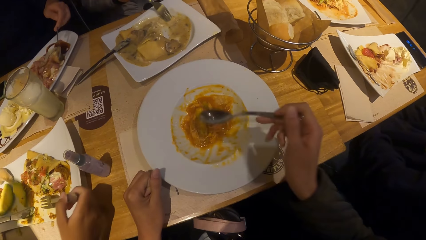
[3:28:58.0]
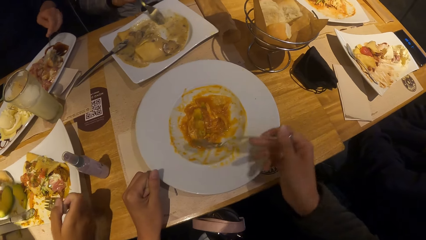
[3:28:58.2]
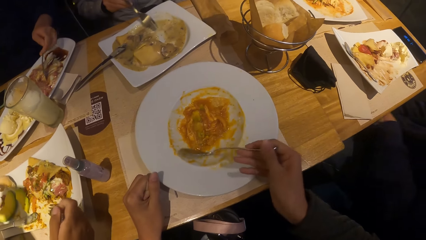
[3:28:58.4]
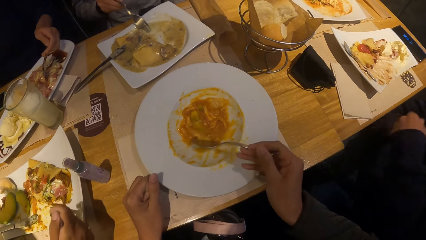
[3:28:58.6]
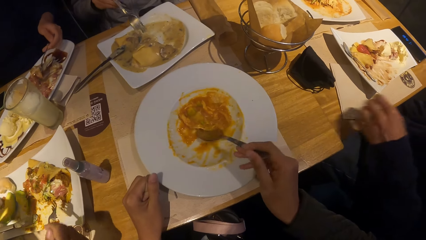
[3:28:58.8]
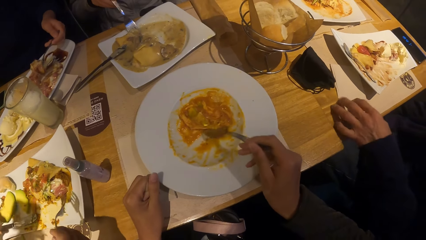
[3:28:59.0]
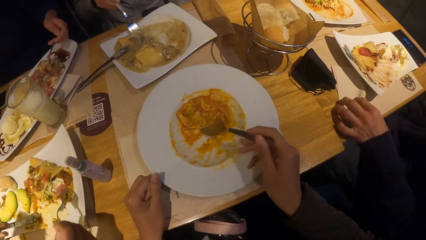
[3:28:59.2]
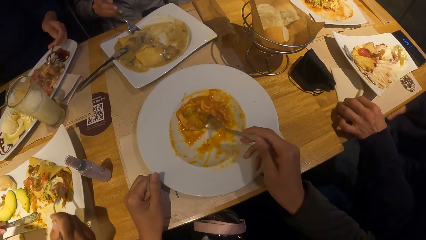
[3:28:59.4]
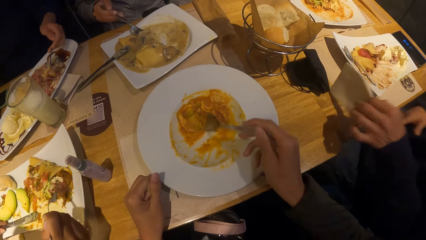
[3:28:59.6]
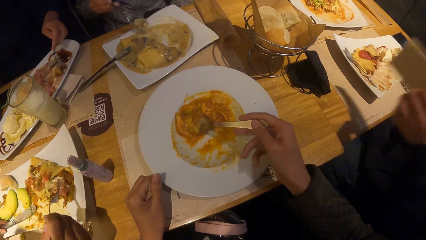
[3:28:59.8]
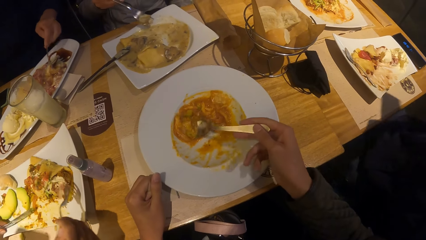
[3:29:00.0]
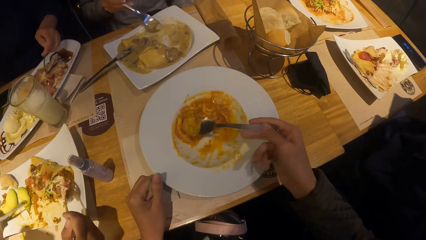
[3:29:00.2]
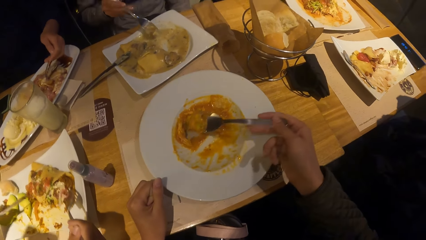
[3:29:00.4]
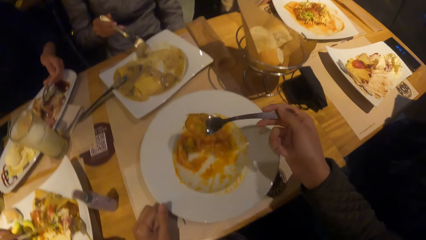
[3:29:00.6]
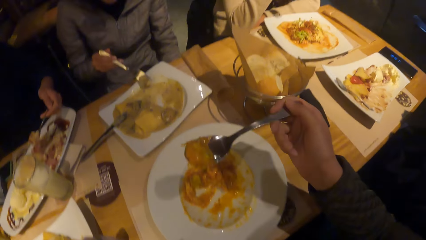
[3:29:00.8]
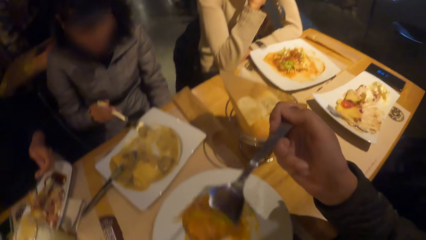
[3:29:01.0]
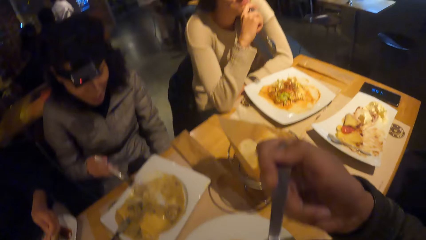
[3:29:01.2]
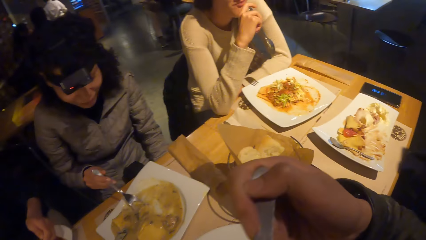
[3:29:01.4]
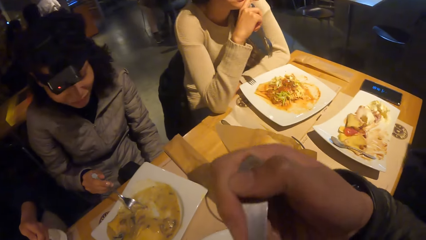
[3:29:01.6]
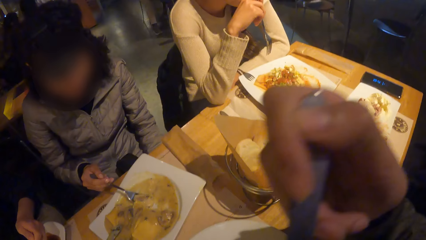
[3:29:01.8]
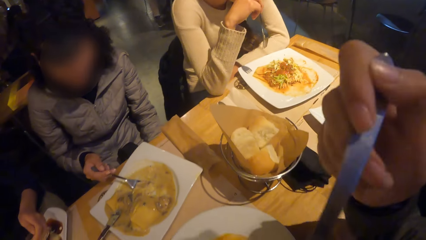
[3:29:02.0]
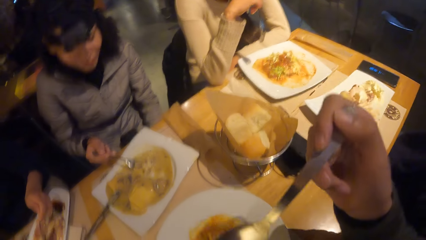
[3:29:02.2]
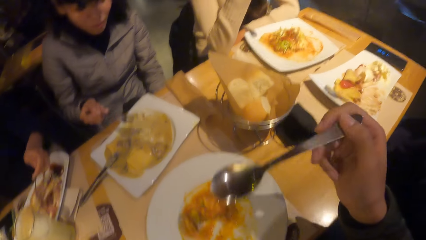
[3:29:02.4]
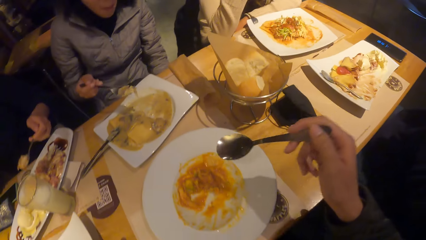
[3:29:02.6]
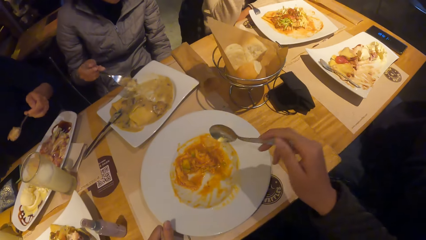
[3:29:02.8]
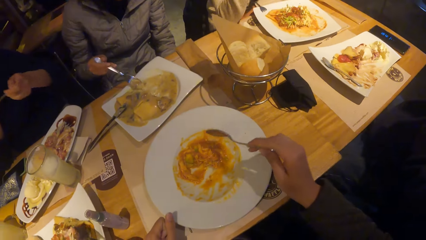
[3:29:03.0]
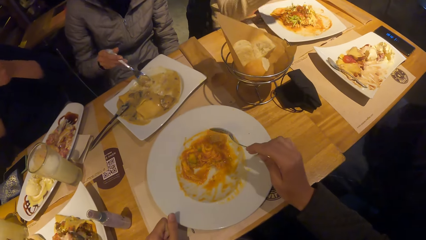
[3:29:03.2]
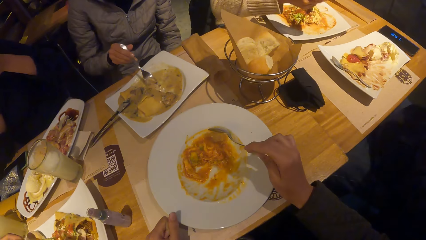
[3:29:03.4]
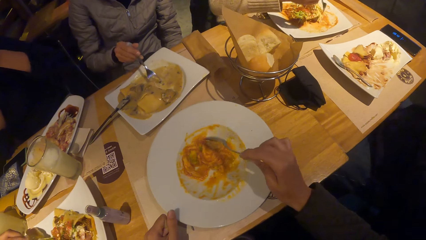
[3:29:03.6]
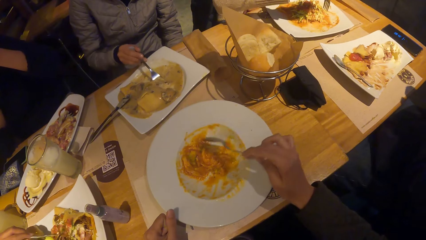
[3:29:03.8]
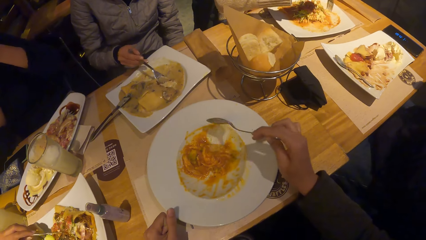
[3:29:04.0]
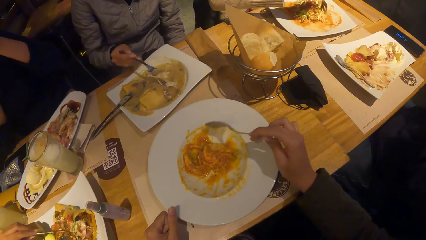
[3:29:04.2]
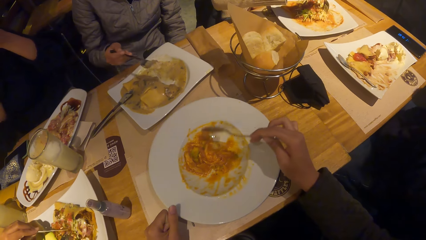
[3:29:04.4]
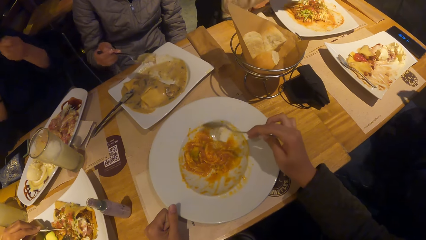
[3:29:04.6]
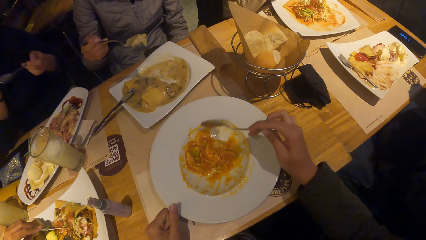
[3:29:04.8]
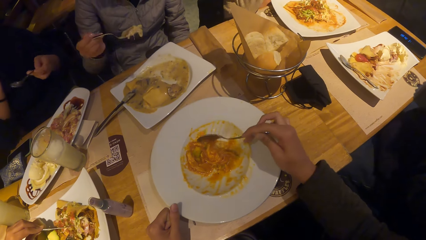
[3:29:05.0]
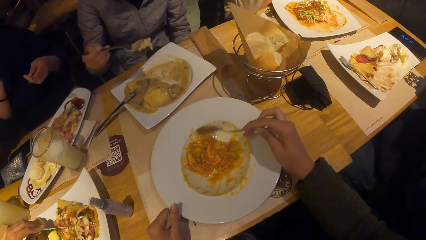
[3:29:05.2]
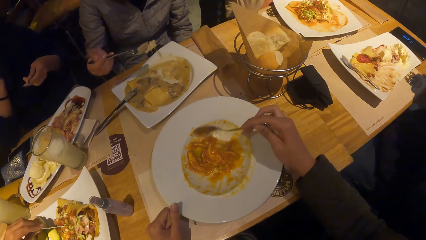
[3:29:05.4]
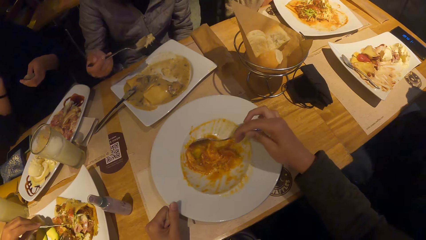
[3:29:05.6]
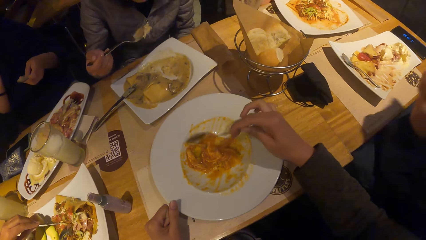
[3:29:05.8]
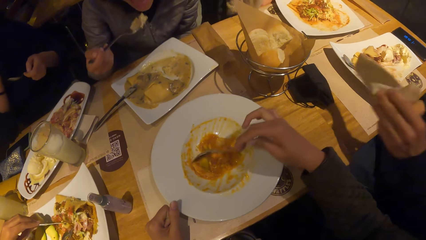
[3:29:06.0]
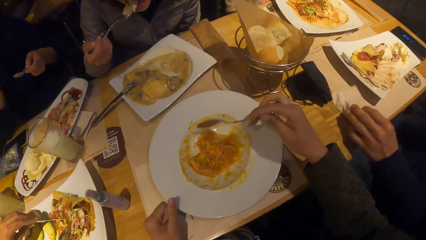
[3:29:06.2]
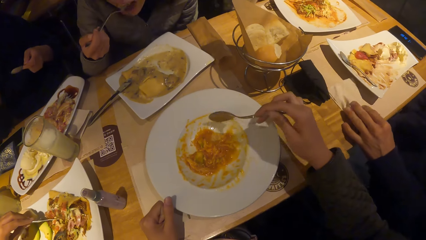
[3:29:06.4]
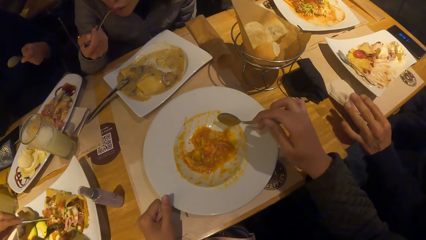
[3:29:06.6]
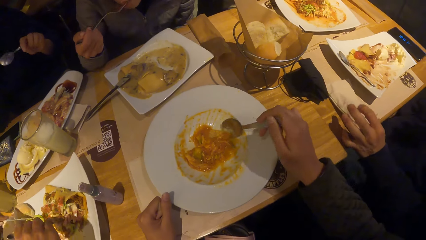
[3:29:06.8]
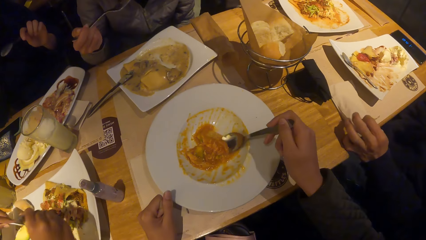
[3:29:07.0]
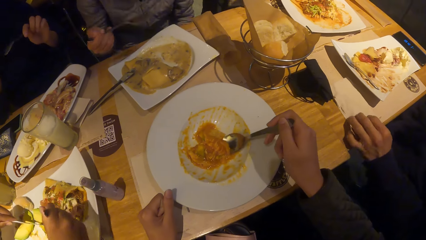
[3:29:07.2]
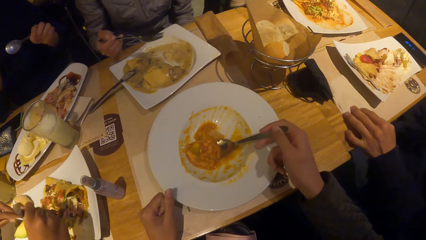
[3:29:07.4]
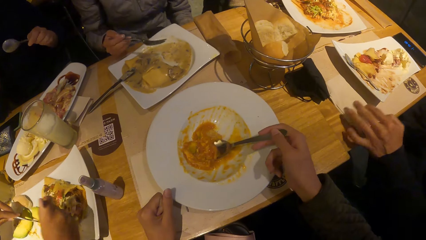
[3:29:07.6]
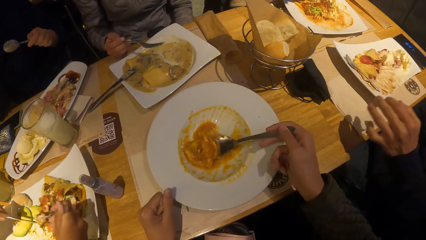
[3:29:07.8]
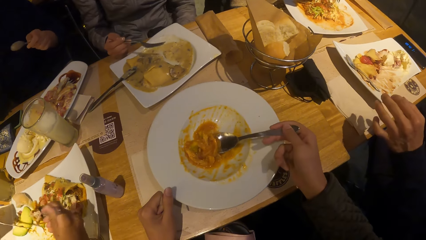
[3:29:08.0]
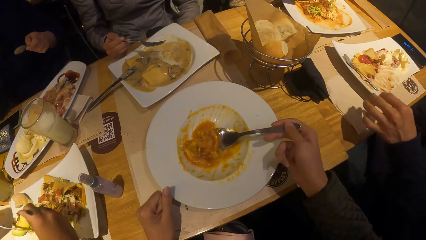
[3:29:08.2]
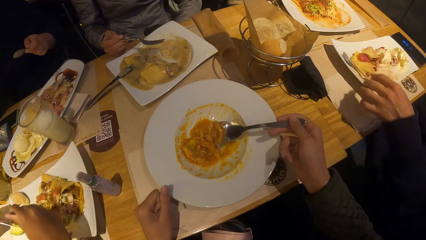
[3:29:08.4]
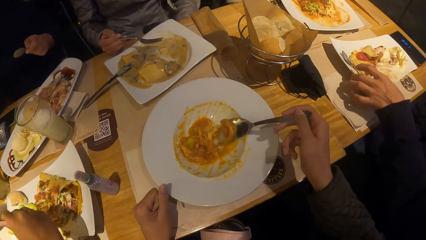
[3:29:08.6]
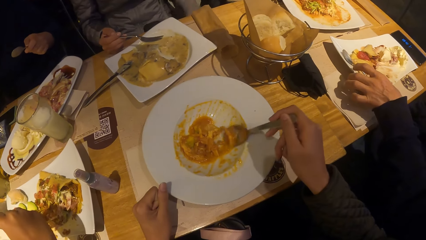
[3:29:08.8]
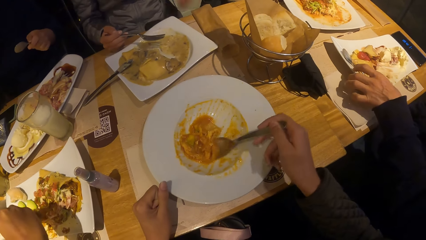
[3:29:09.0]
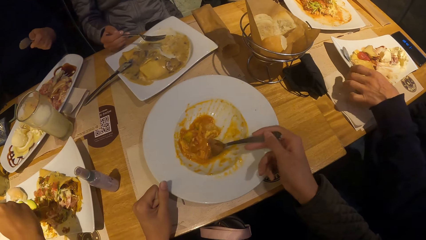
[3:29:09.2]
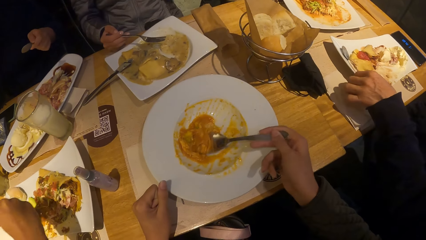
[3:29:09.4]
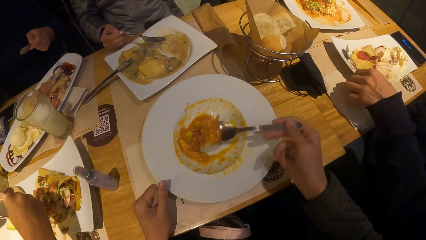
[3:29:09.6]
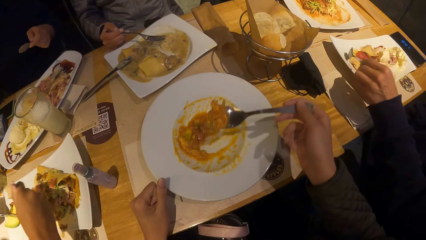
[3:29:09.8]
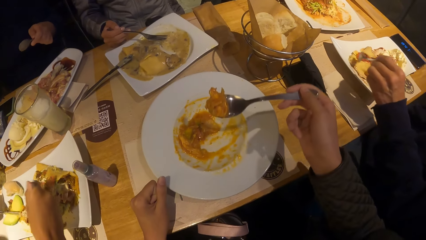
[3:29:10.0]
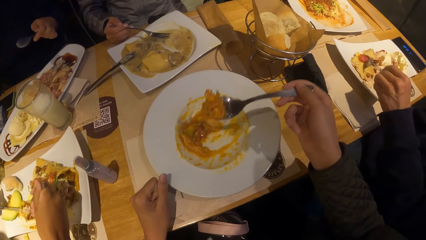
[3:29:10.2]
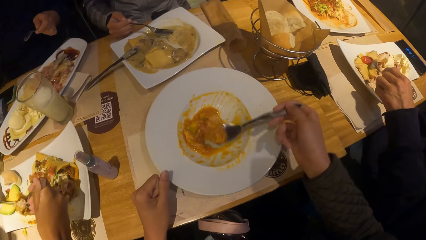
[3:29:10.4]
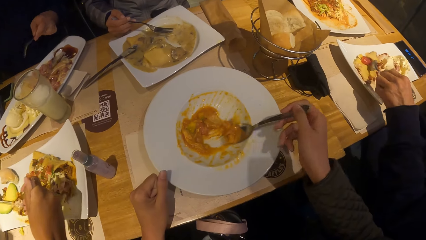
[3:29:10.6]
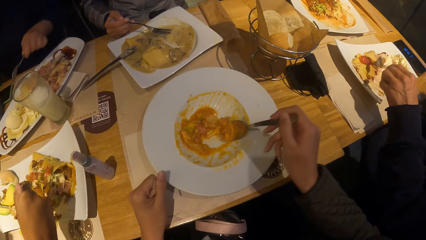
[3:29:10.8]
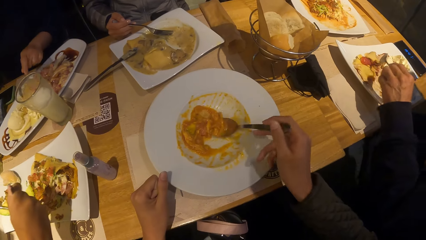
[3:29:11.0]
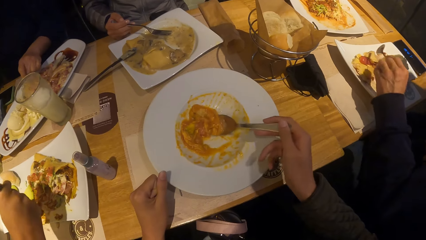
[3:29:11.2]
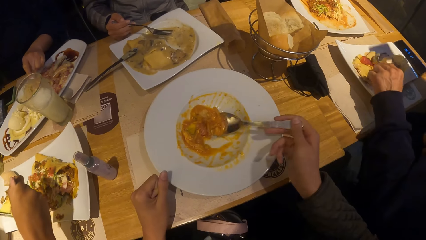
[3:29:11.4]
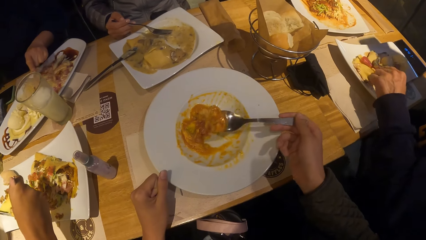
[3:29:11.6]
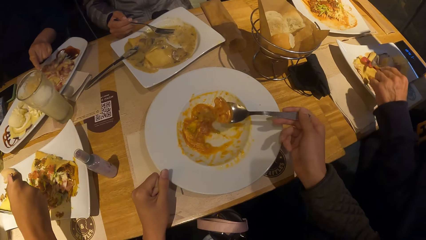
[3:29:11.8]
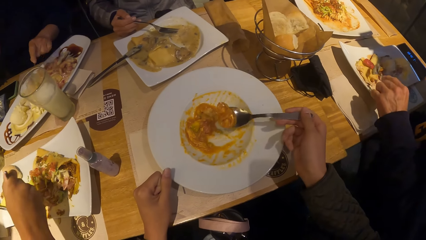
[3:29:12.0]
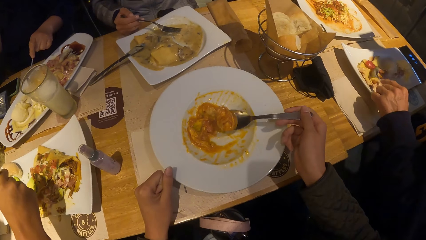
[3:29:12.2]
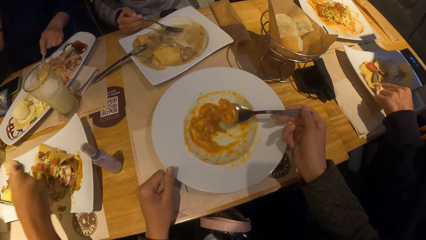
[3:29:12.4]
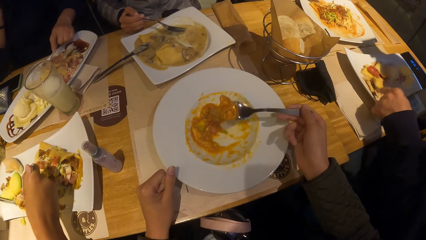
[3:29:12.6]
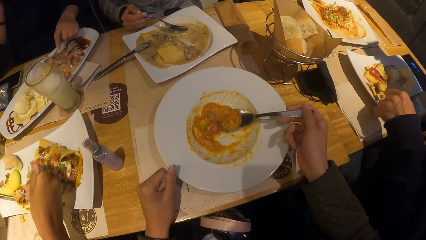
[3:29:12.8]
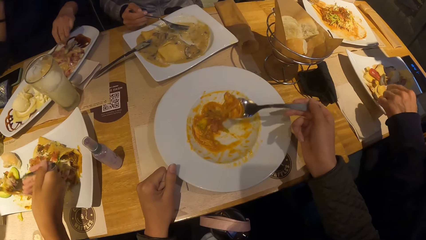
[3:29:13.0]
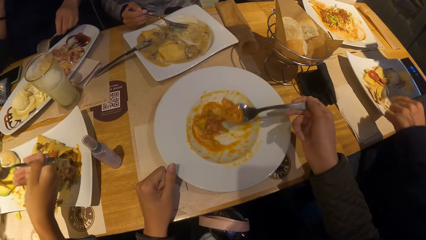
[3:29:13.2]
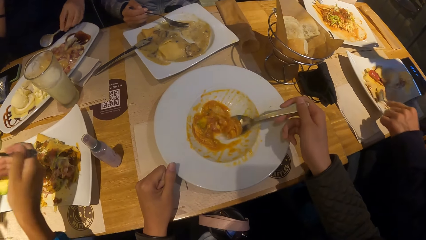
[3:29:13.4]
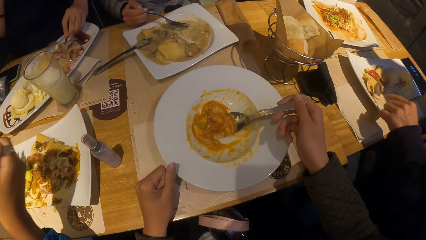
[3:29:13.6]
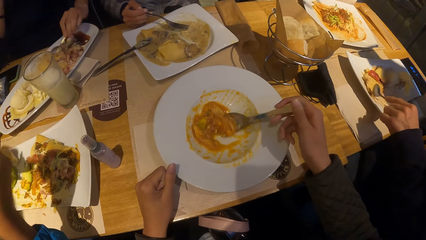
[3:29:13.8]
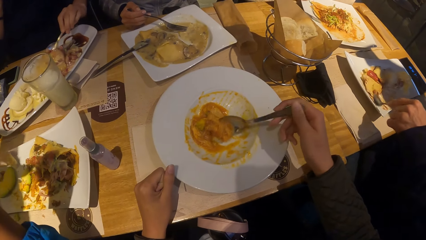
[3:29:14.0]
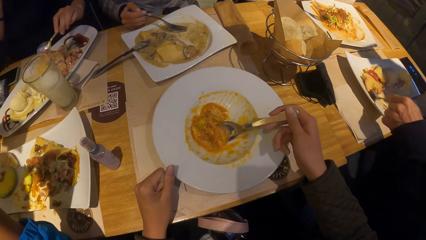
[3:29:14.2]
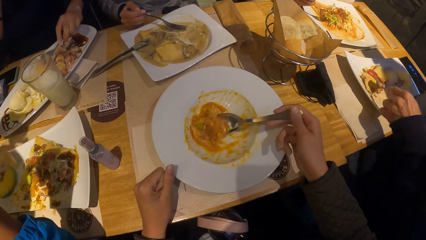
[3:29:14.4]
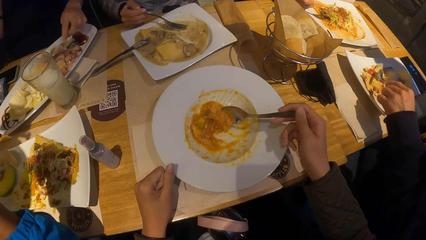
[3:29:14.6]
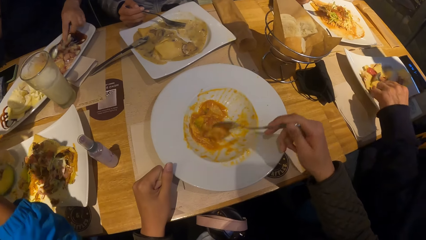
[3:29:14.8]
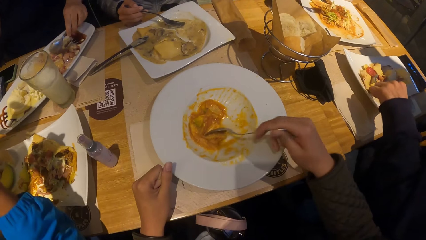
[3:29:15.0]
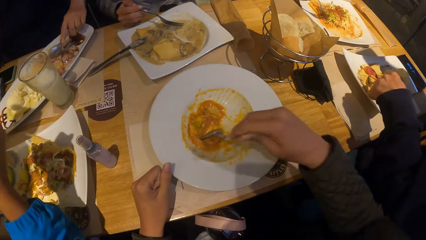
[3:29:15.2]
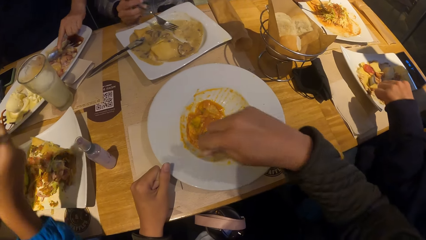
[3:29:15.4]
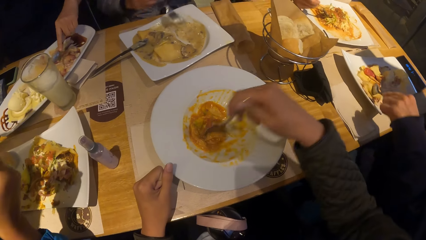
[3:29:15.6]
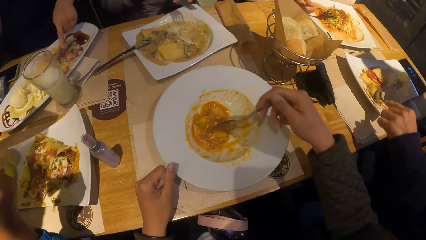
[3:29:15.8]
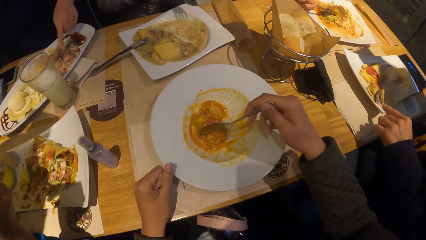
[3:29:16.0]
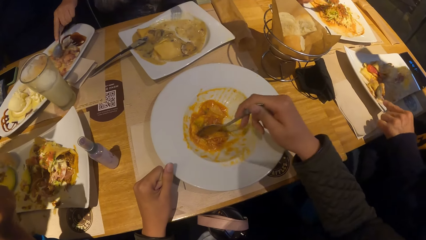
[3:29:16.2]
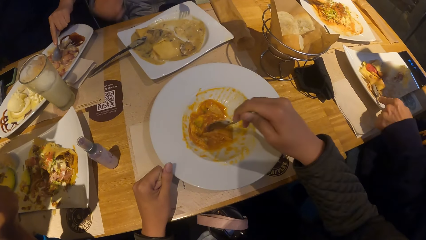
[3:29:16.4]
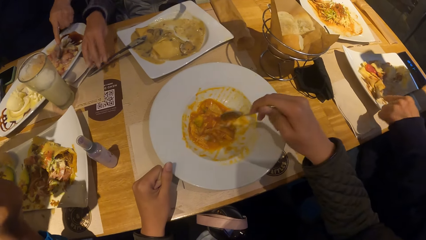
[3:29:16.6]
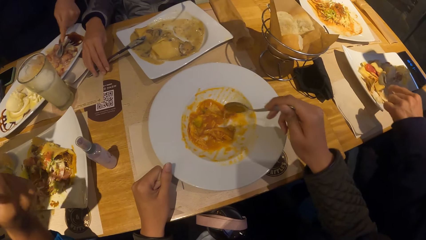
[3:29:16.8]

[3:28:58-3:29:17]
A person picks up the tissue paper, puts the tissue paper on the table, and picks up the spoon with the left hand.
